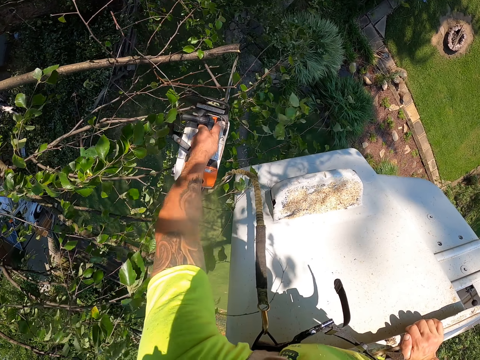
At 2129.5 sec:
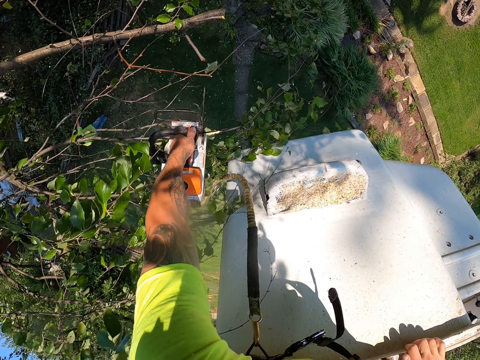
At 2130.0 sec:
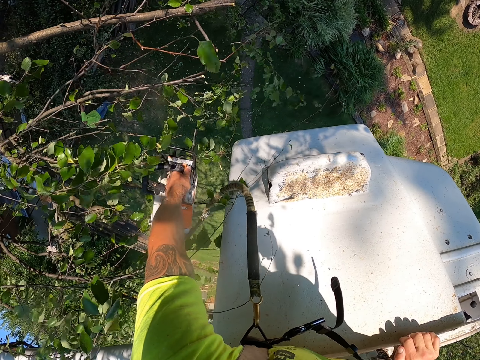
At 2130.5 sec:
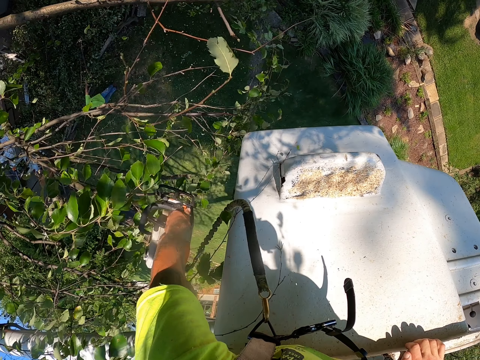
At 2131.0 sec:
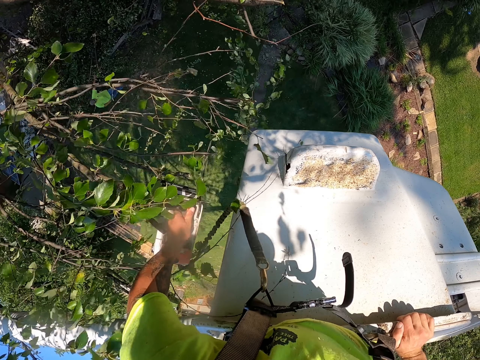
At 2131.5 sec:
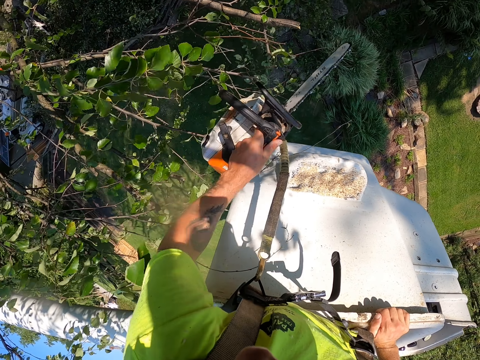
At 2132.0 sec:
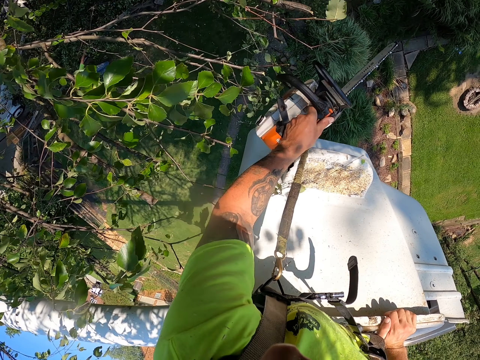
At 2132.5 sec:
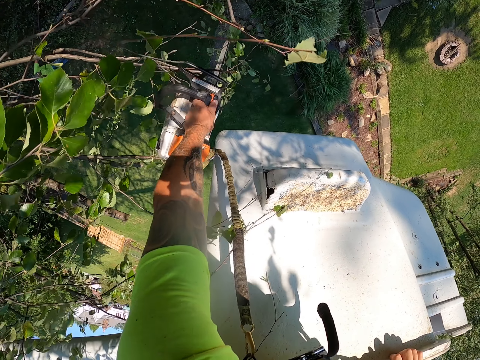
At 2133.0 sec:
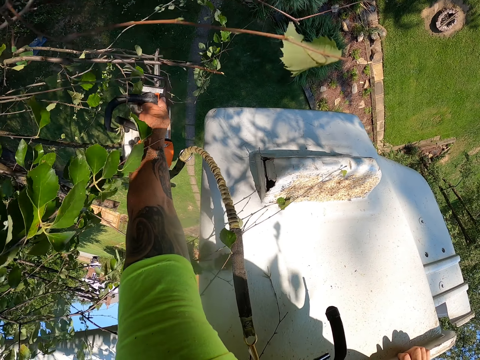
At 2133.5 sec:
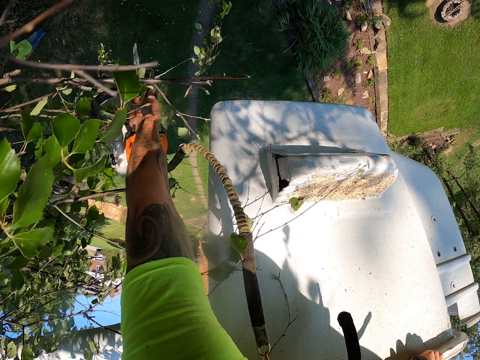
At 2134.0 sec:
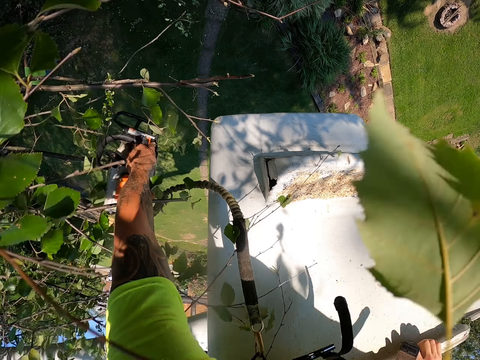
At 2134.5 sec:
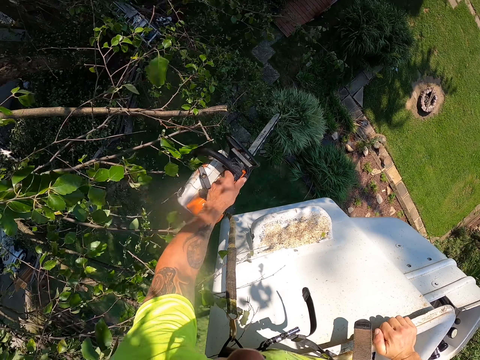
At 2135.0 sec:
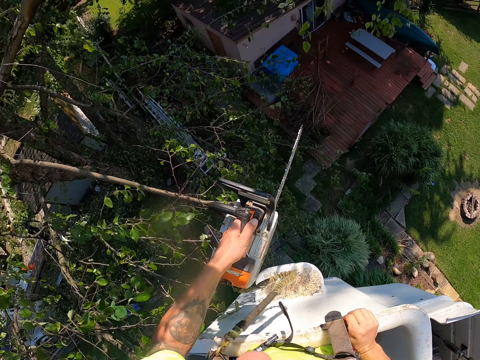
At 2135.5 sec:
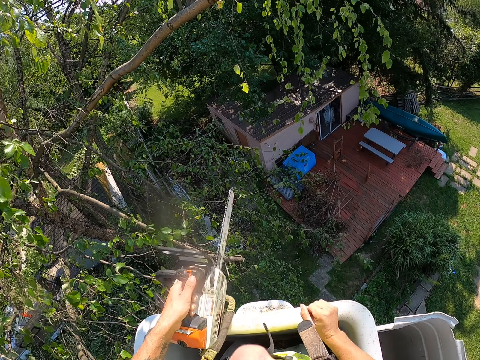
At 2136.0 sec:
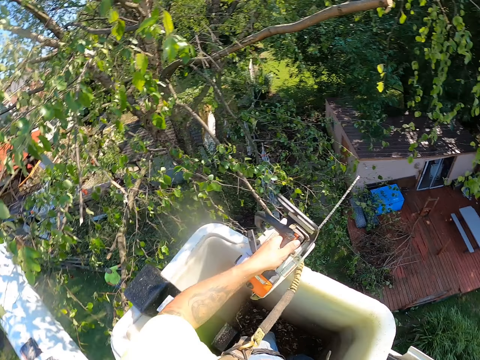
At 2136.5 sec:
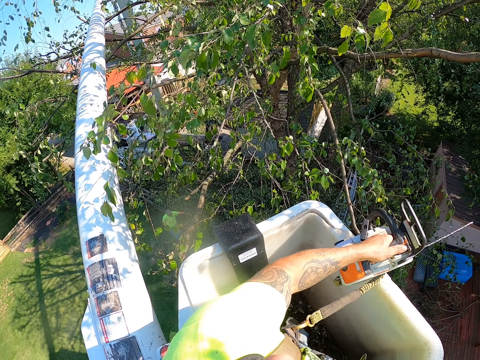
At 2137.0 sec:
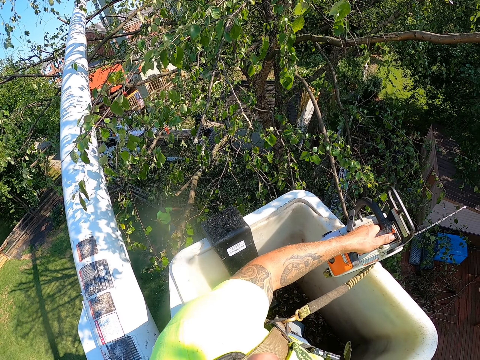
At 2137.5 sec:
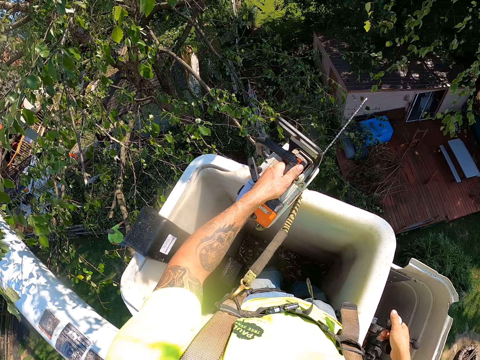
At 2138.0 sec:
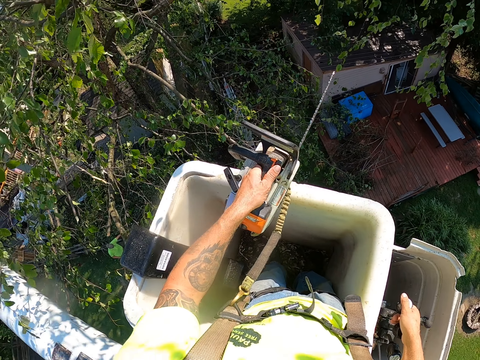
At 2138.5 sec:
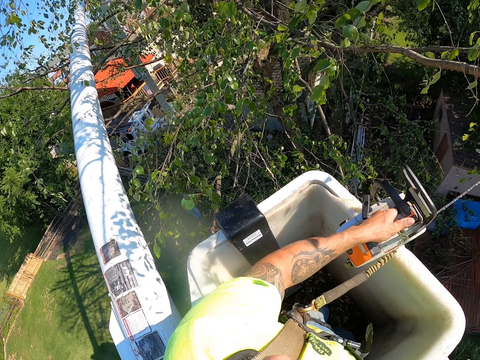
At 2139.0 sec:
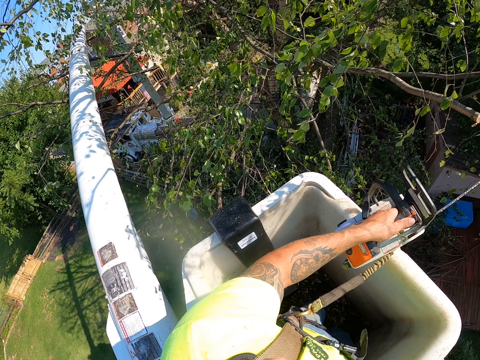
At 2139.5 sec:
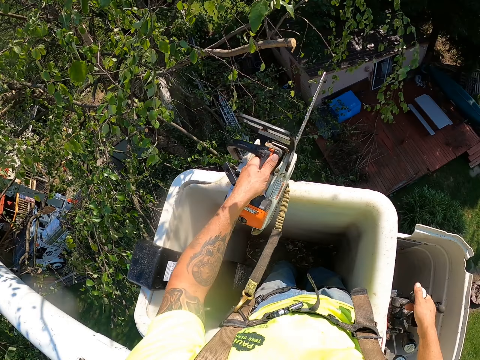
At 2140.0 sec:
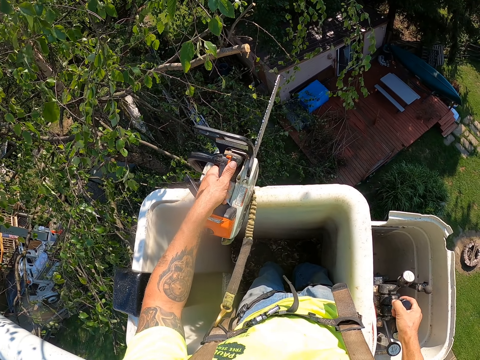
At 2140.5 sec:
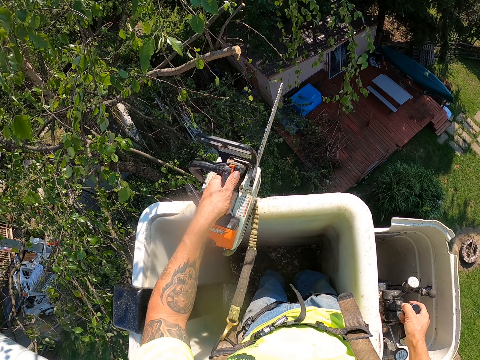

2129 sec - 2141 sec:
The camera wearer cuts the tree branch repeatedly. He operates the boom lift with his right hand.

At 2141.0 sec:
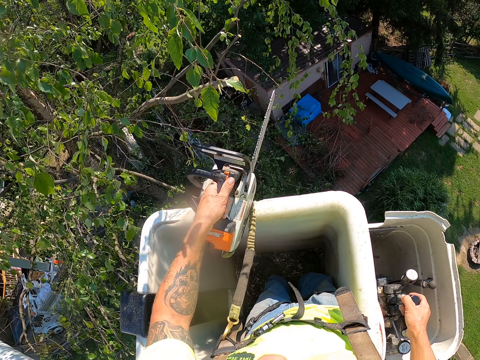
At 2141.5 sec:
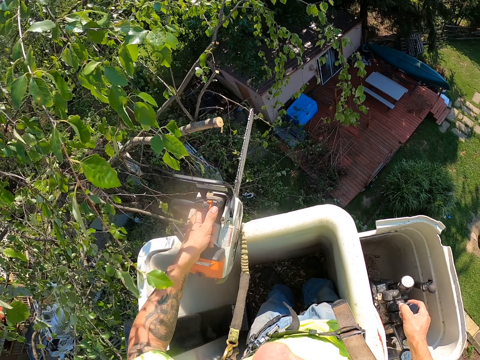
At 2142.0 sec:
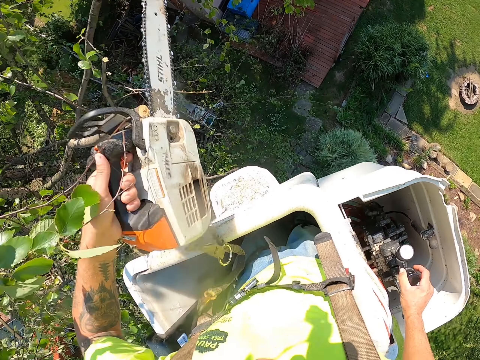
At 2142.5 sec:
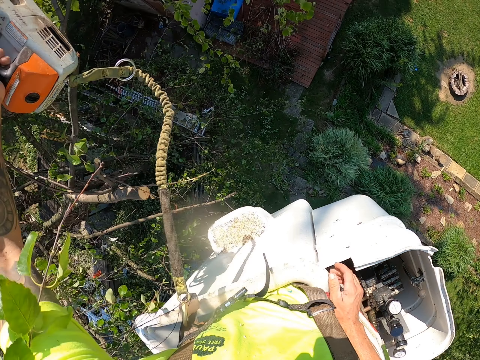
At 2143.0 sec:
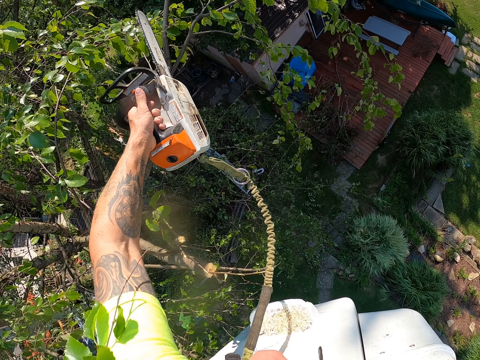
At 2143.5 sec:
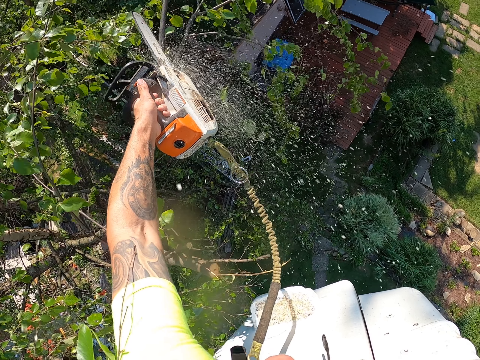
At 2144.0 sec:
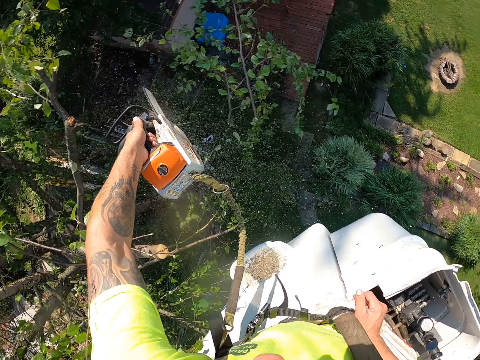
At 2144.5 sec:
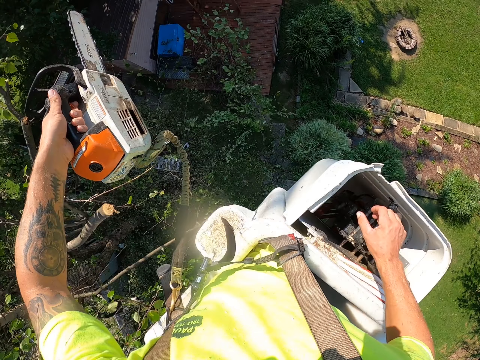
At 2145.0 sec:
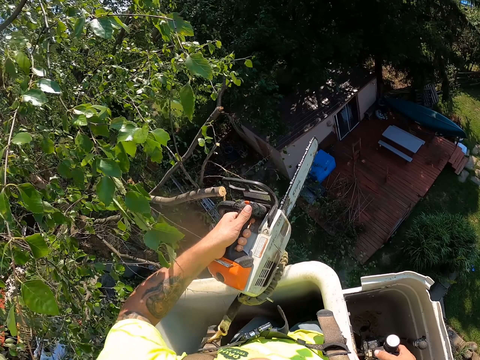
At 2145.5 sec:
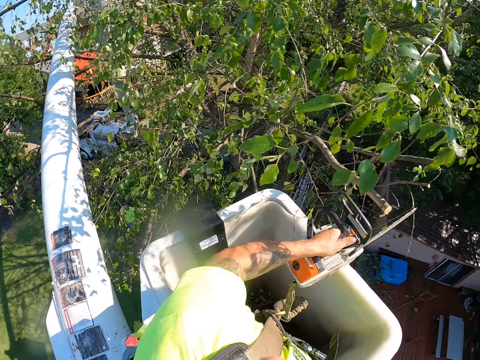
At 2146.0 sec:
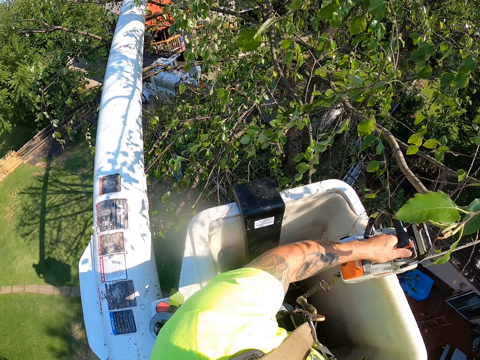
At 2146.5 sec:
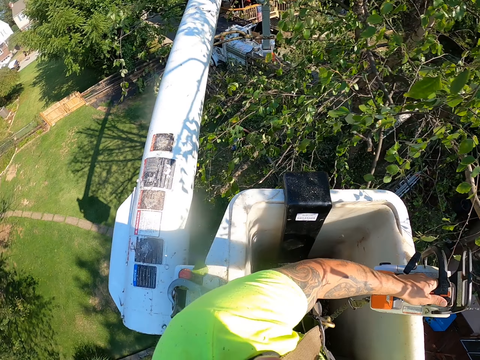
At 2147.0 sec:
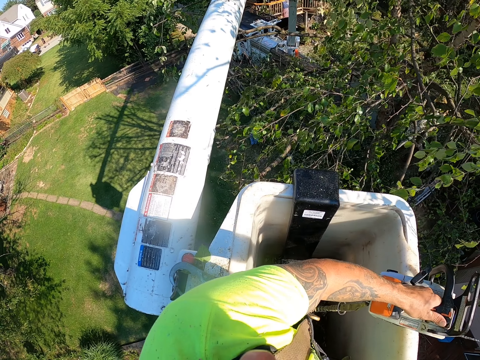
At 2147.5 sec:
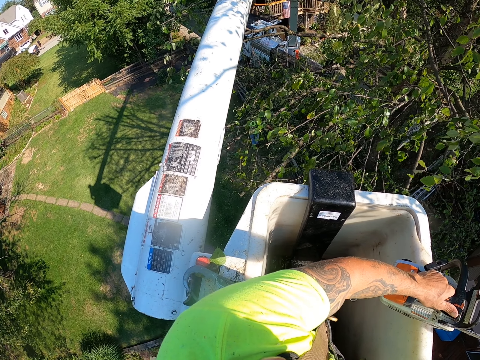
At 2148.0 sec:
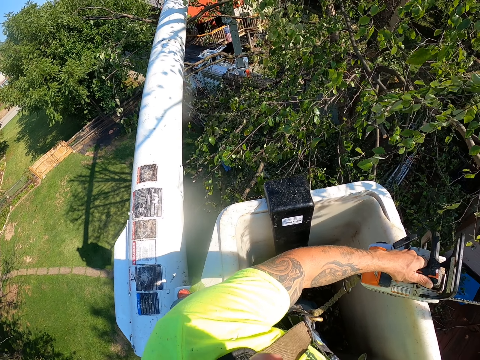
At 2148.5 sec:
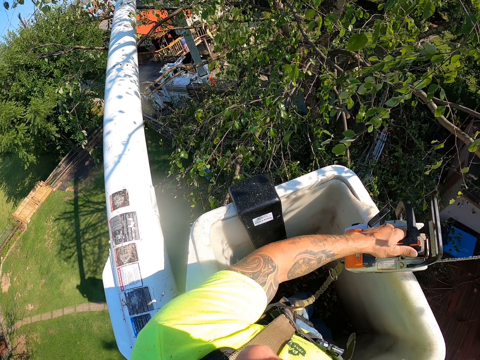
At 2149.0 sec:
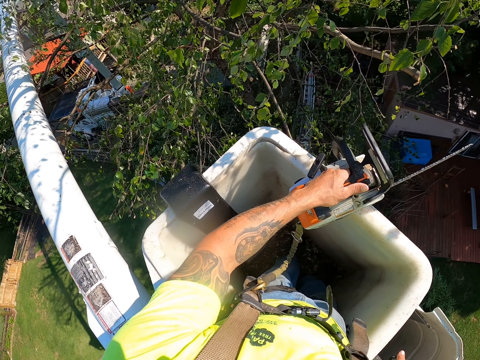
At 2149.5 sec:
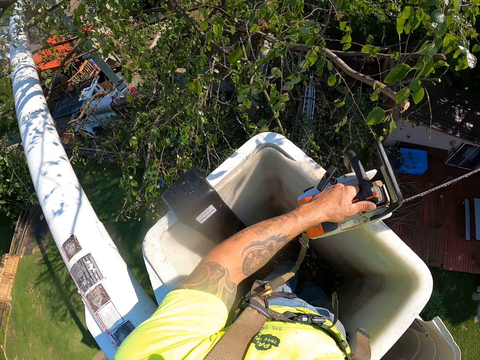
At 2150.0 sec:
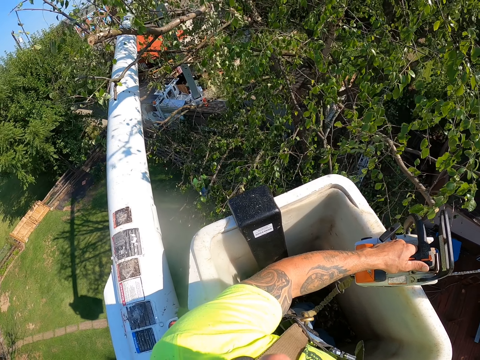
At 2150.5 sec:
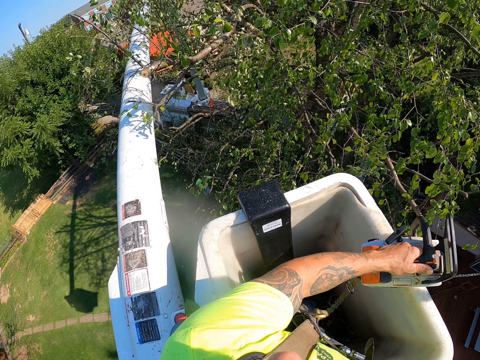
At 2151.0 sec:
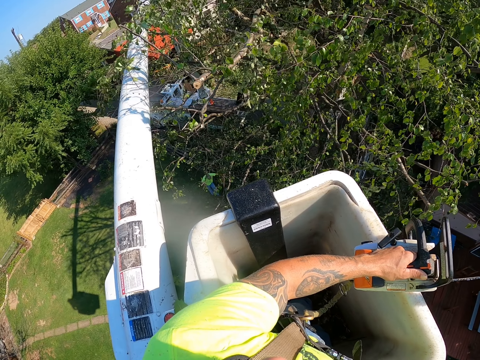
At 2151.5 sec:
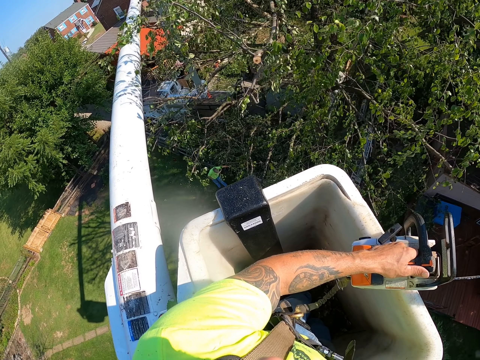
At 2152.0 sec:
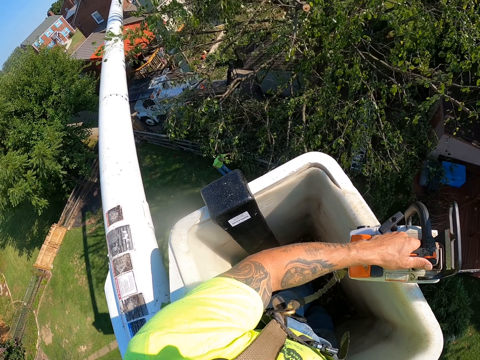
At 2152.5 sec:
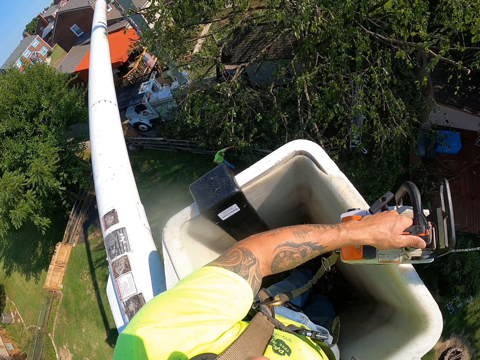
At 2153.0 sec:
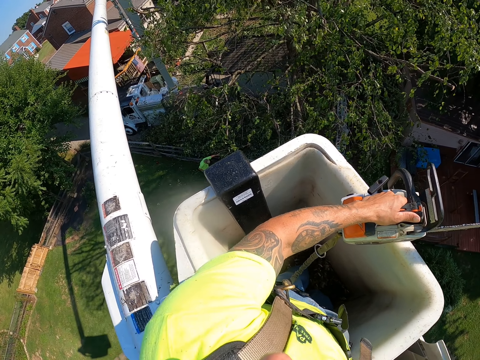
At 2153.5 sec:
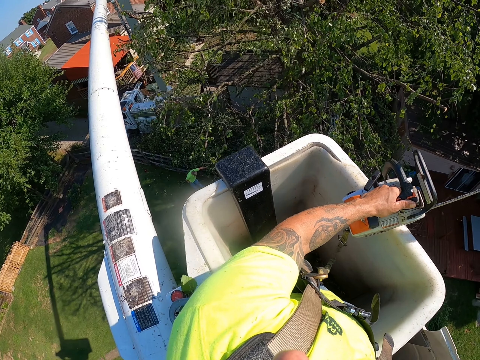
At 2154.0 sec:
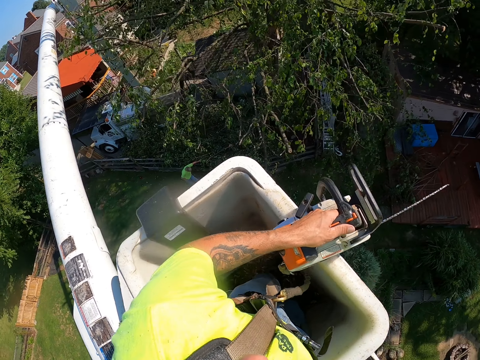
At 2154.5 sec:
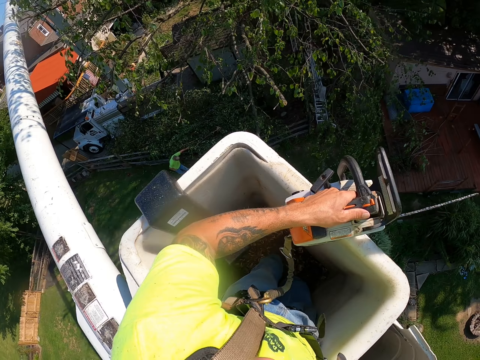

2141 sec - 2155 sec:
The camera wearer cuts tree branches on the tree with the chainsaw with his left hand. He operates the boom lift with his right hand.
